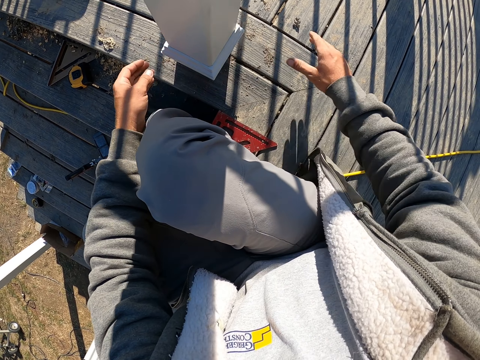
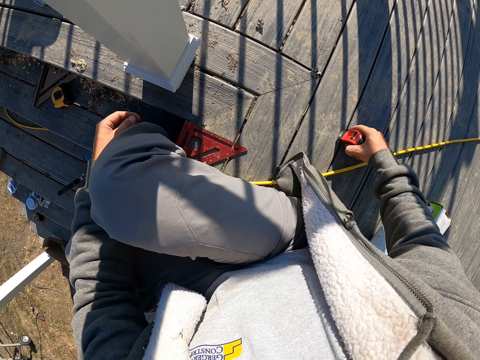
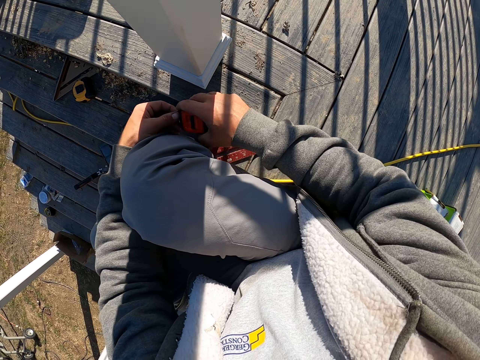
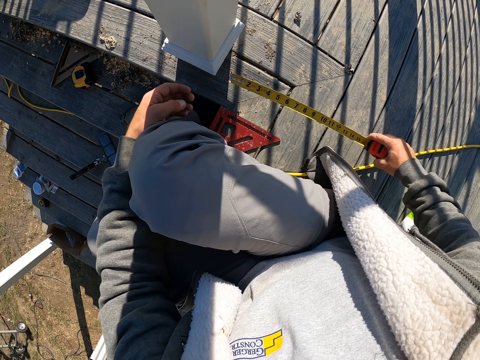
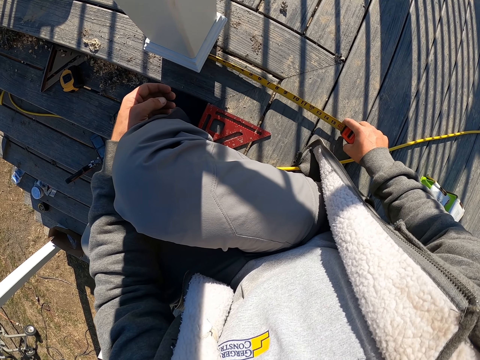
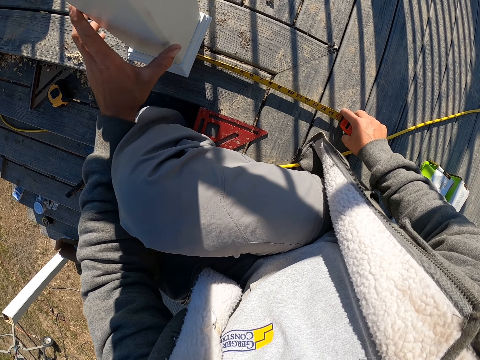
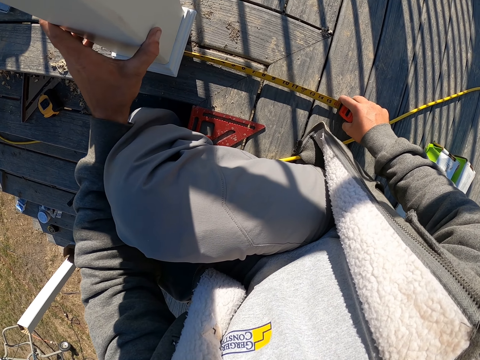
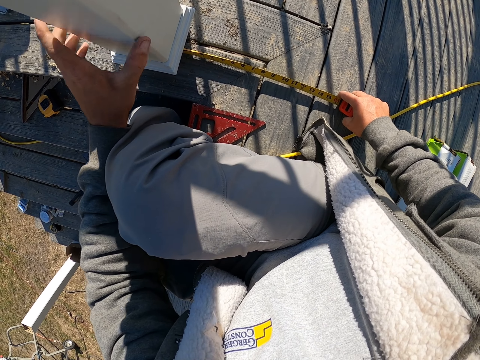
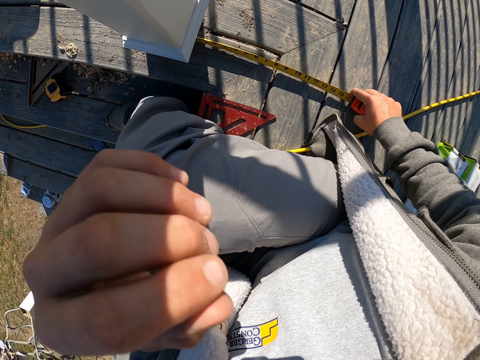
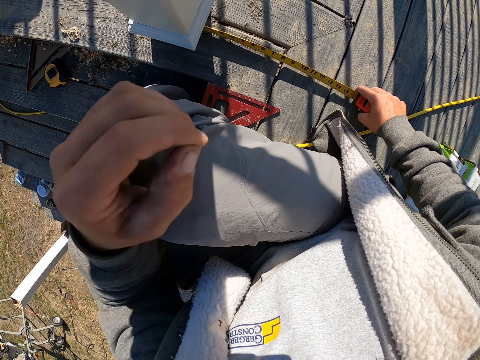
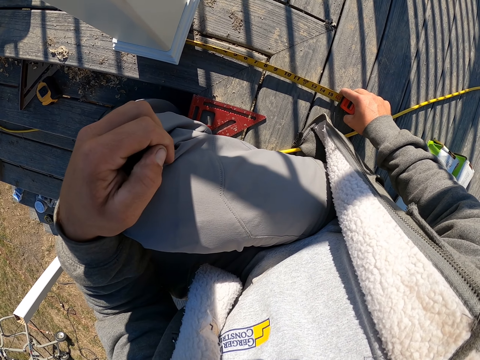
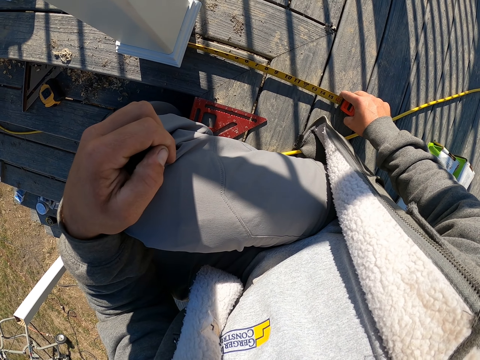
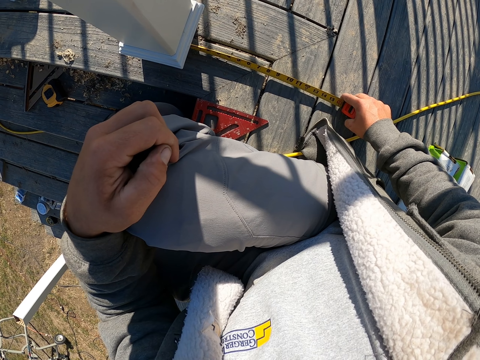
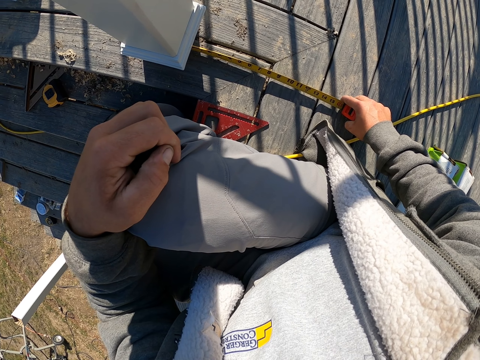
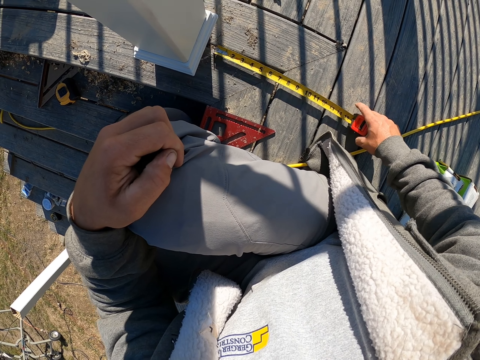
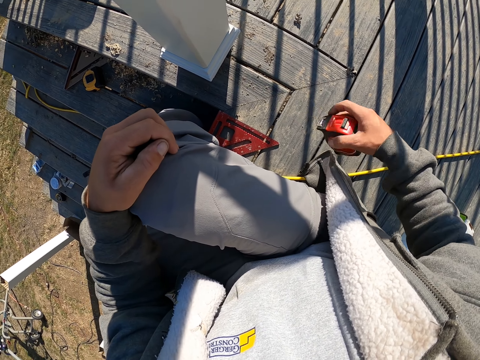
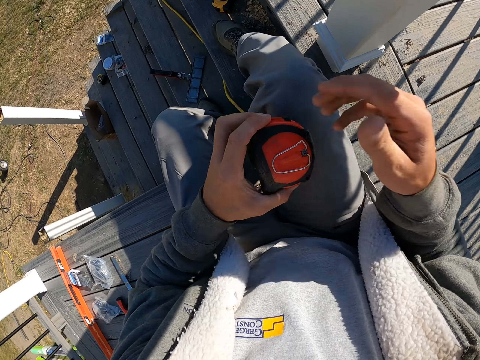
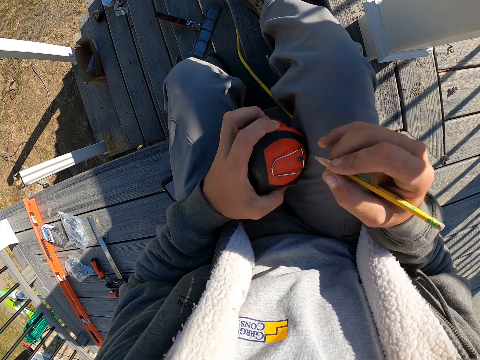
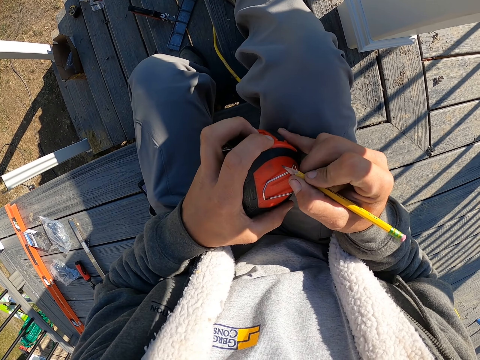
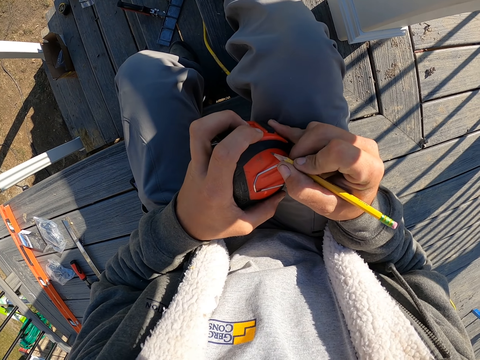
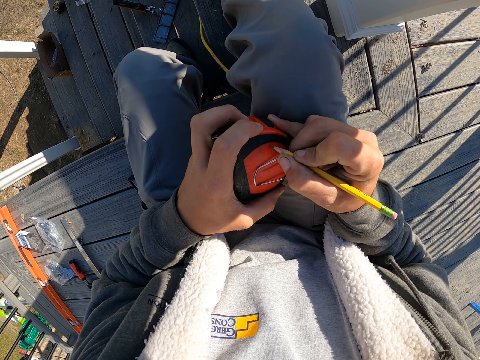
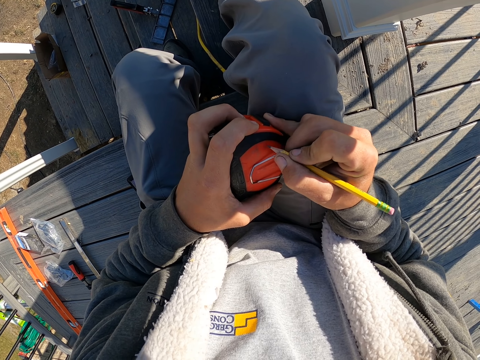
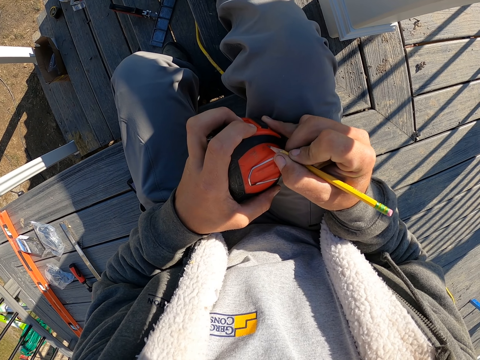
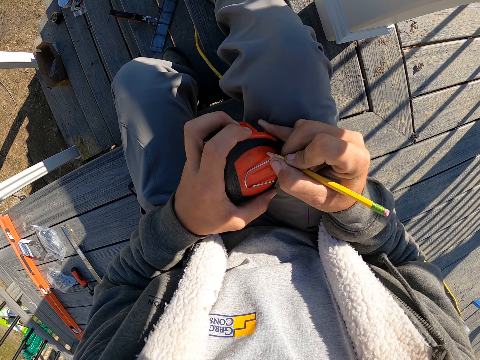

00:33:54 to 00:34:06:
The camera wearer picks up the tape measure. They measure the deck wood. They hold the deck post. They touch the wood. They measure the wood. They measure the wood again. They lift the hand up. They hold the tape measure. They grab the pencil. They lift the hand up. They put a mark on the wood. They write on the tape measure.

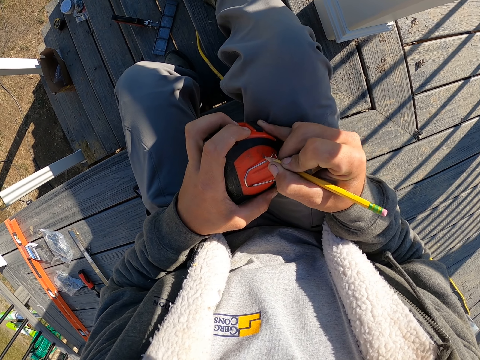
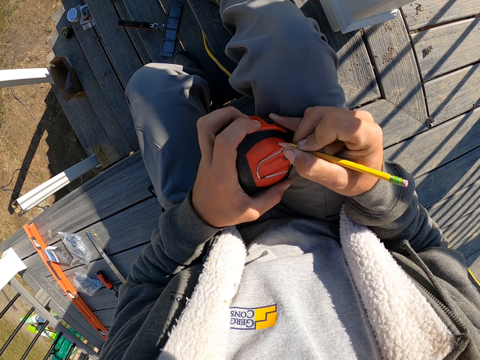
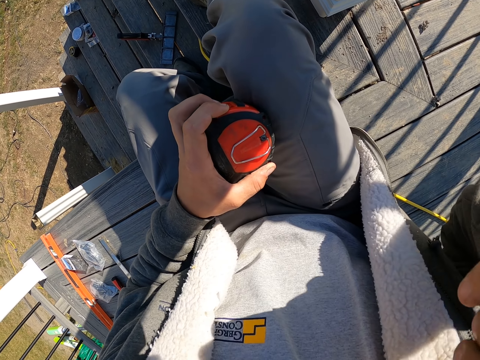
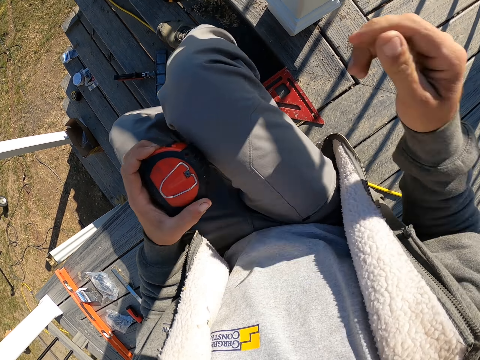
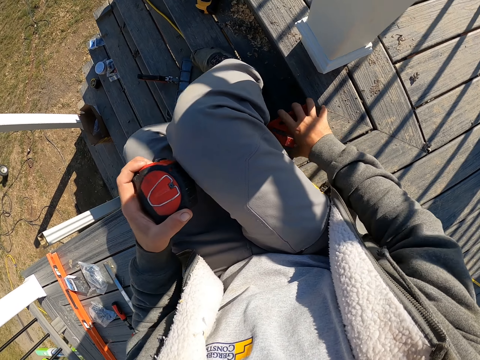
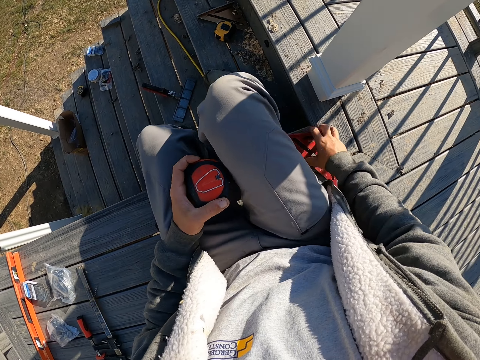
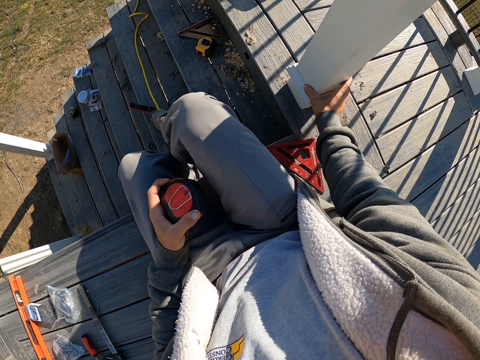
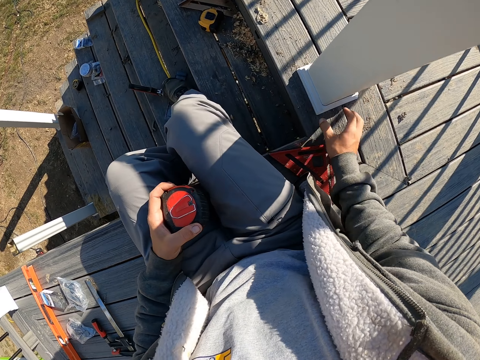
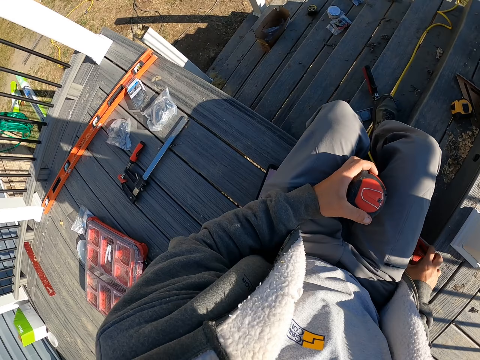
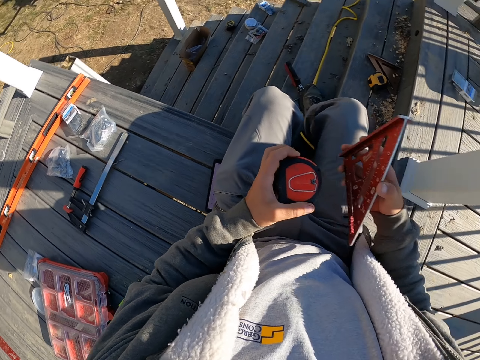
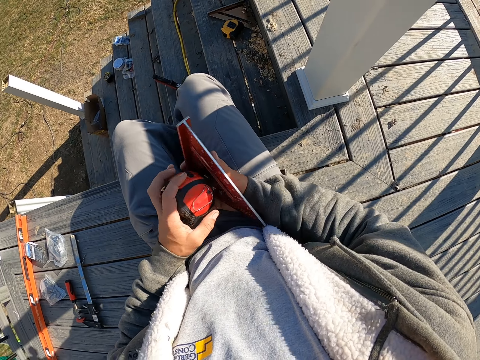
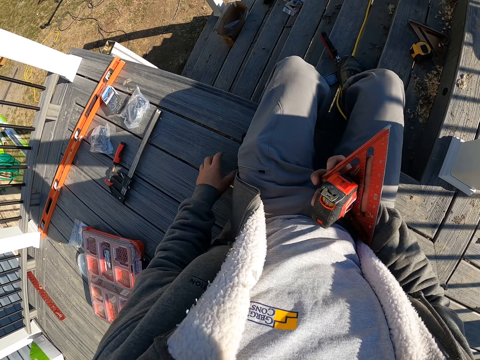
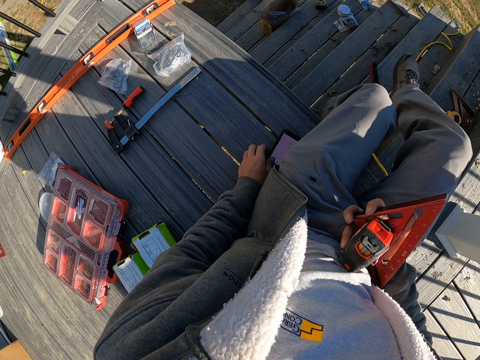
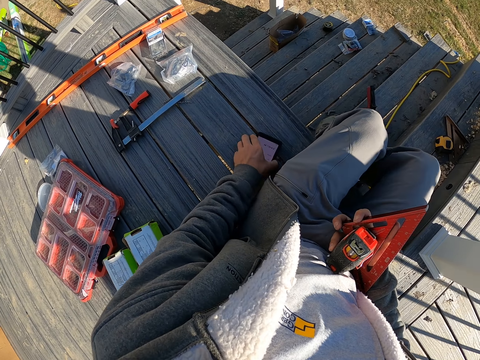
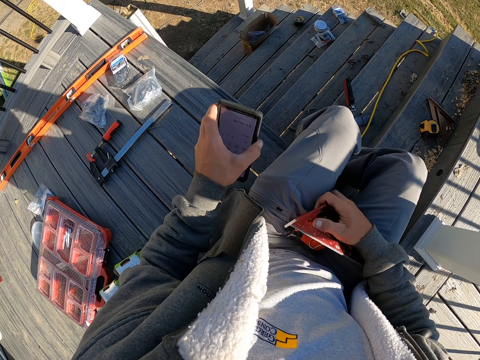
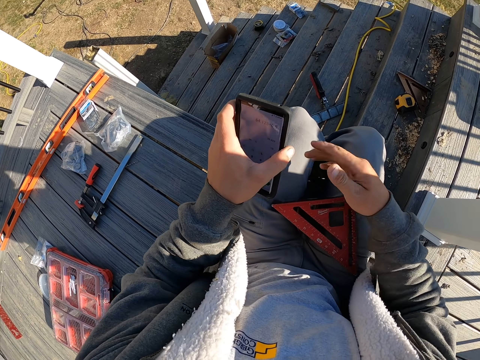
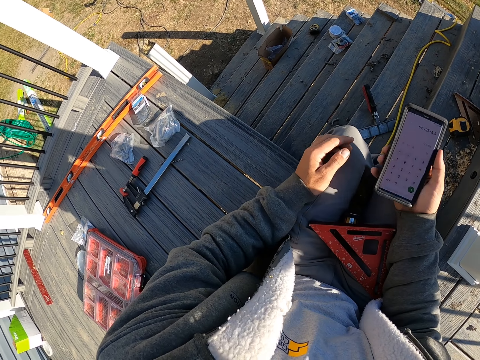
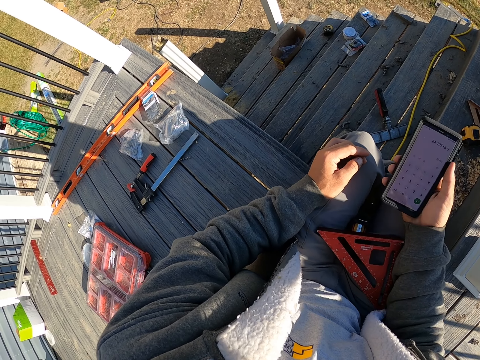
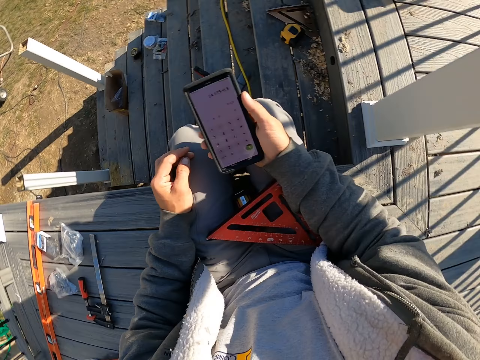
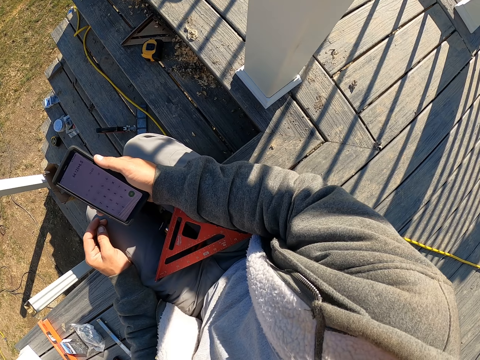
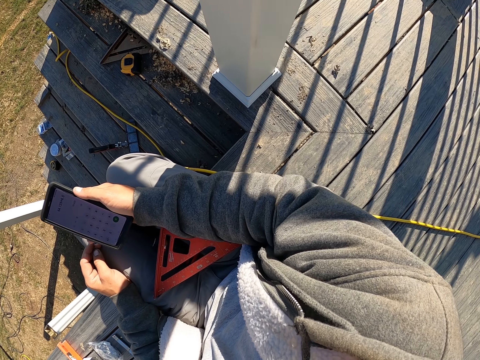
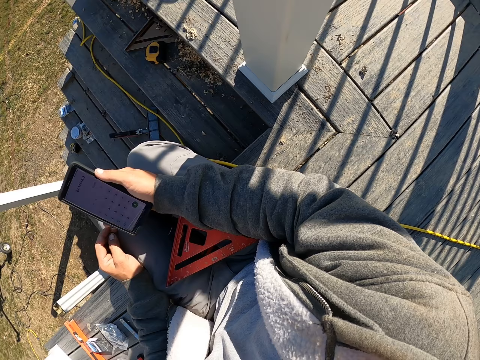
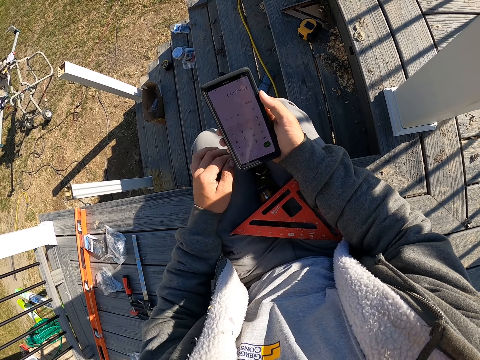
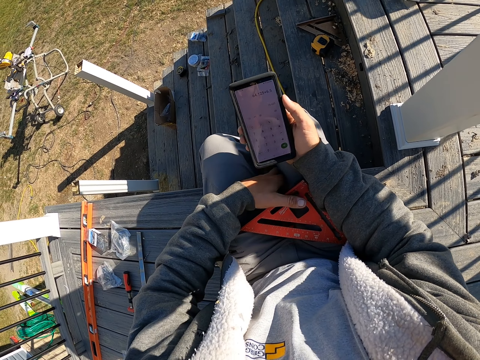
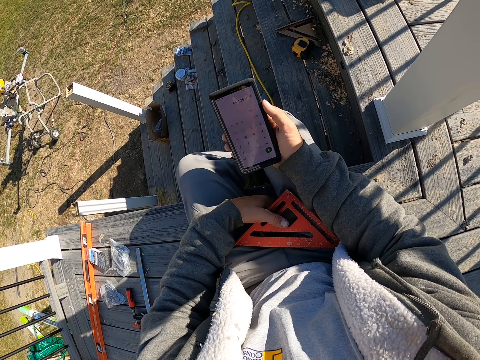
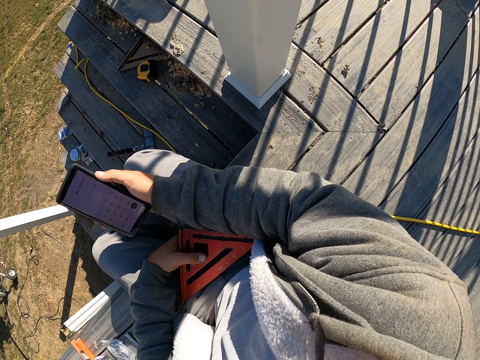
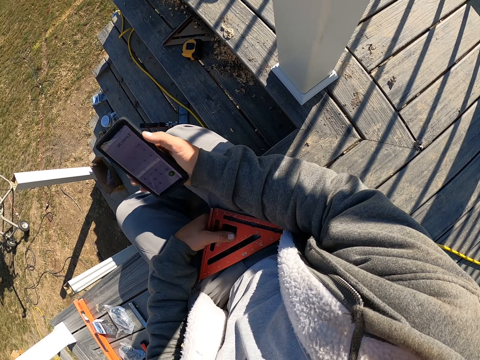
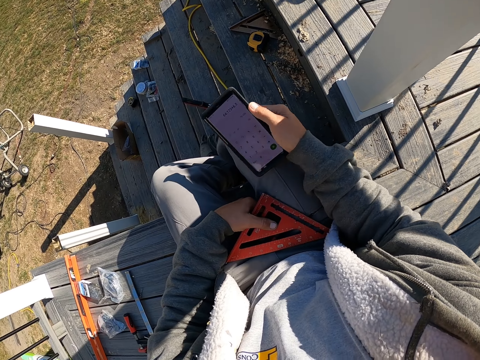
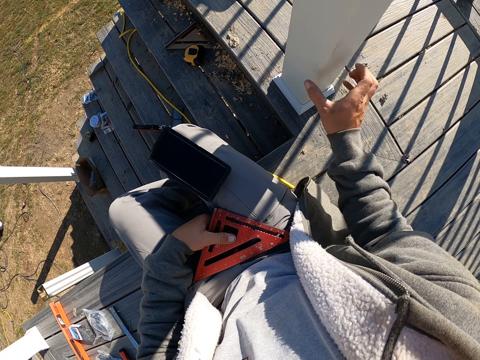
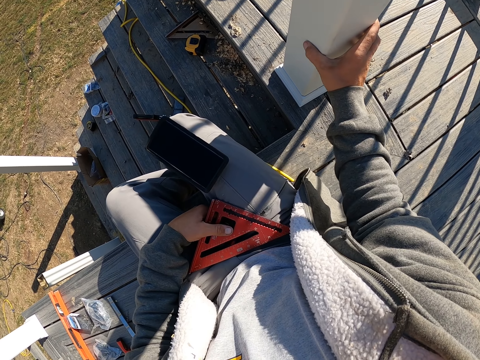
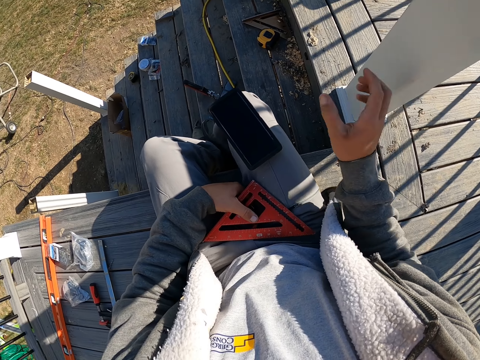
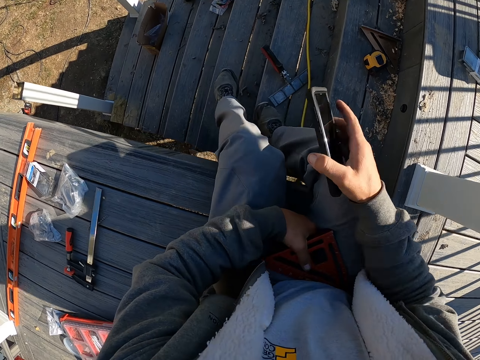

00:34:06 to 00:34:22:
The camera wearer lifts the hand up. They hold the triangular ruler. They touch the triangular ruler. They adjust the support beam. They touch the wood. They pick up the triangular ruler and look around. They pick up the phone. They place the triangular ruler on the lap and place the tape measure on the lap. They look at the phone screen. They look around. They look at the phone screen again. They hold the triangular ruler. They place the phone on the lap. They hold the deck post. They touch the wood. They pick up the phone.
